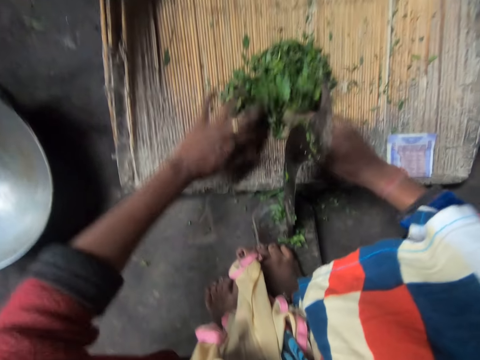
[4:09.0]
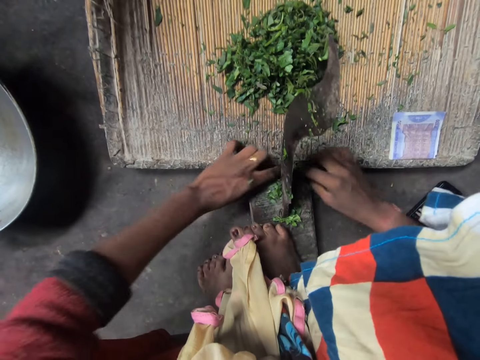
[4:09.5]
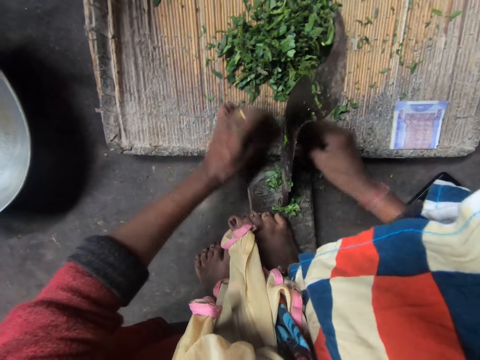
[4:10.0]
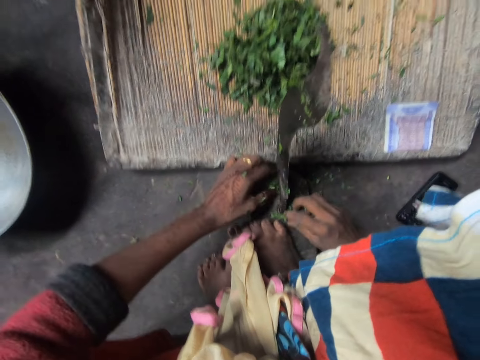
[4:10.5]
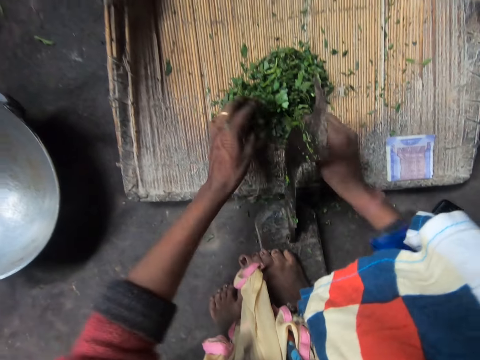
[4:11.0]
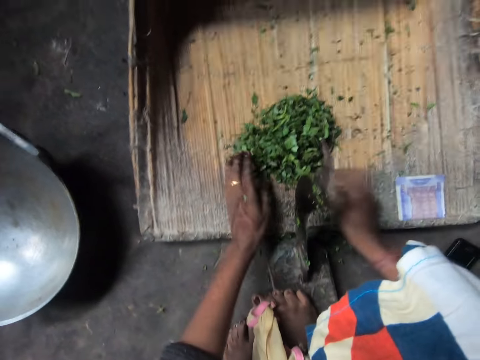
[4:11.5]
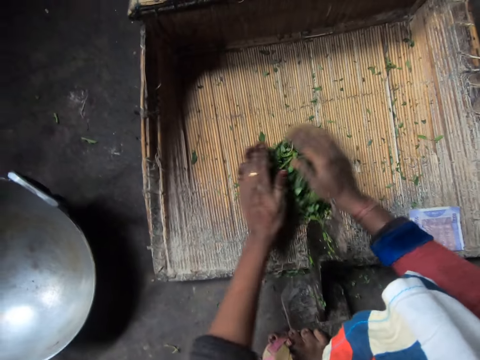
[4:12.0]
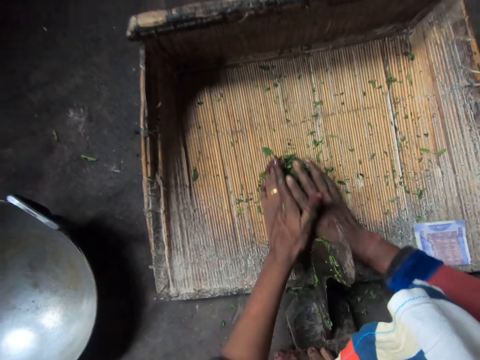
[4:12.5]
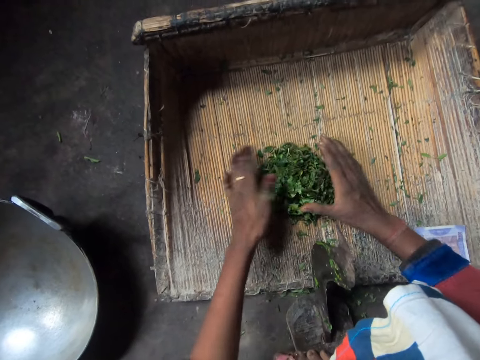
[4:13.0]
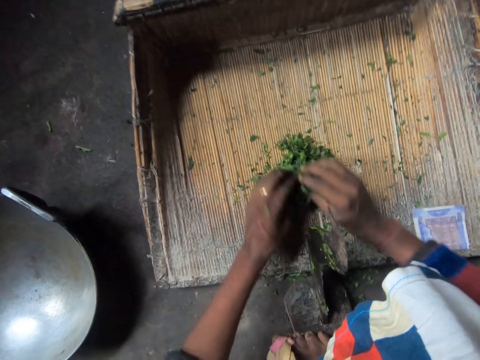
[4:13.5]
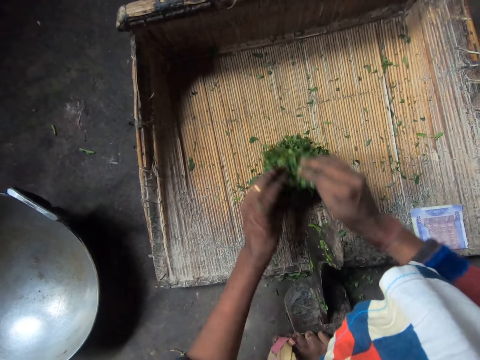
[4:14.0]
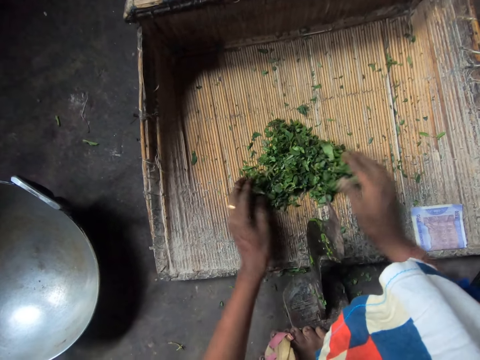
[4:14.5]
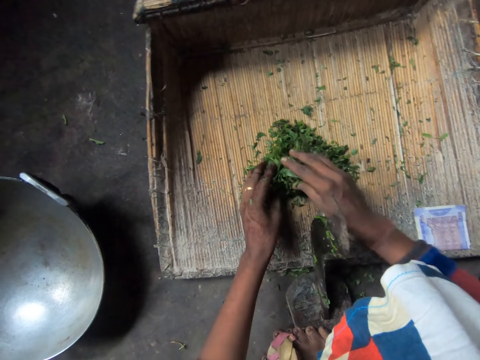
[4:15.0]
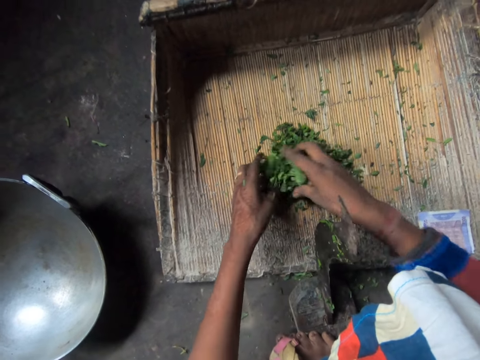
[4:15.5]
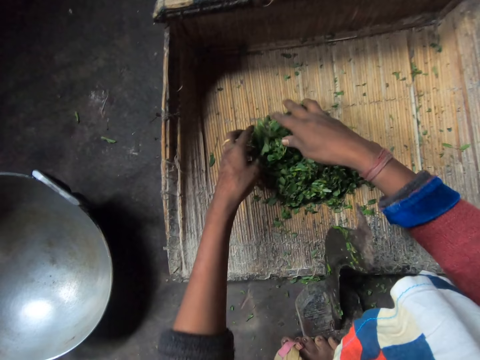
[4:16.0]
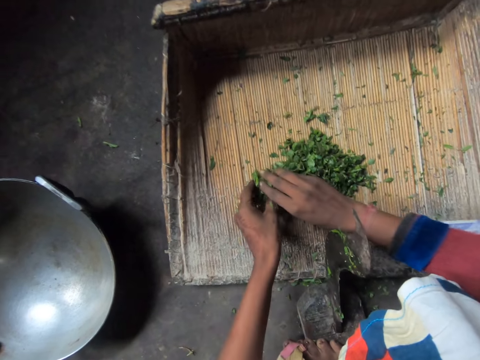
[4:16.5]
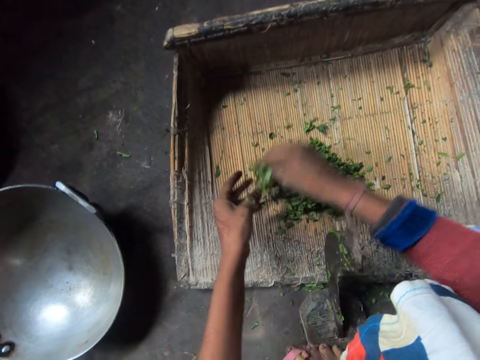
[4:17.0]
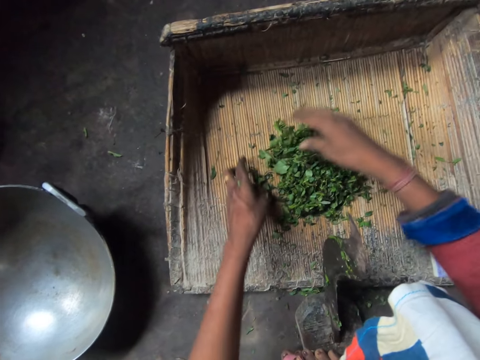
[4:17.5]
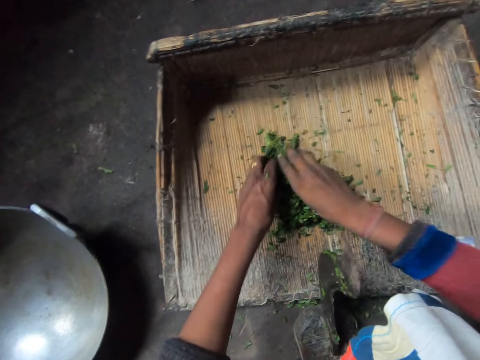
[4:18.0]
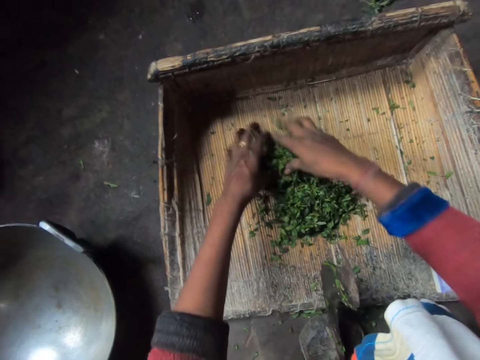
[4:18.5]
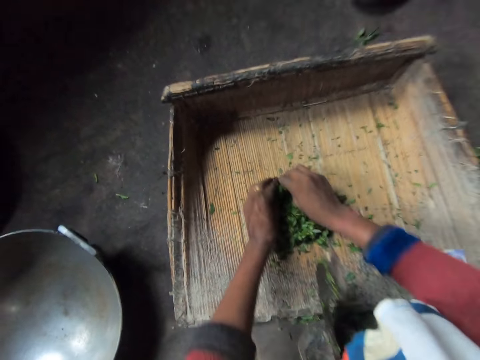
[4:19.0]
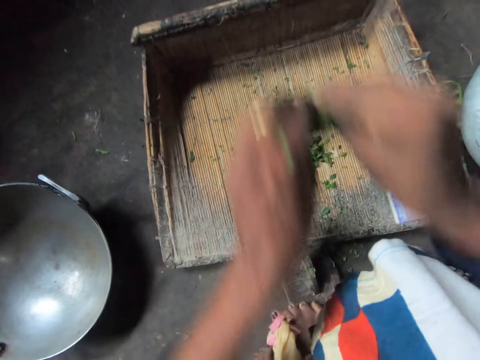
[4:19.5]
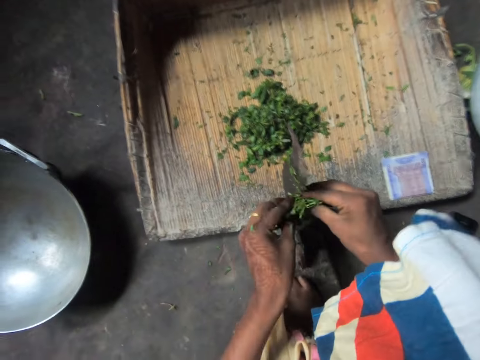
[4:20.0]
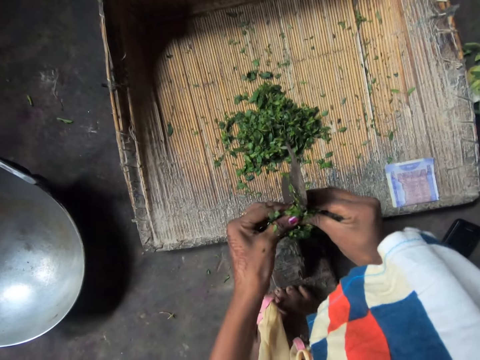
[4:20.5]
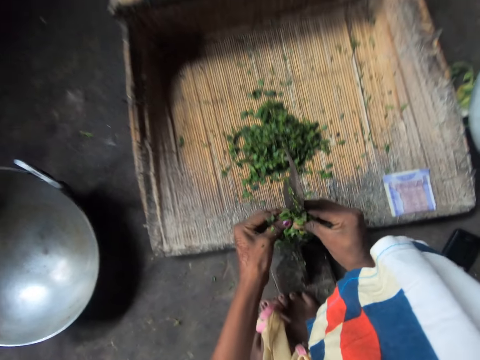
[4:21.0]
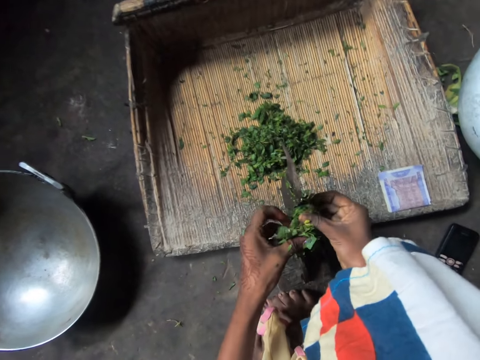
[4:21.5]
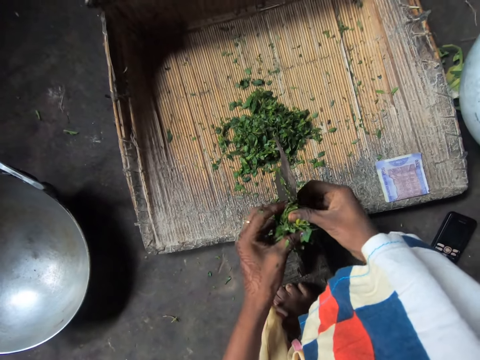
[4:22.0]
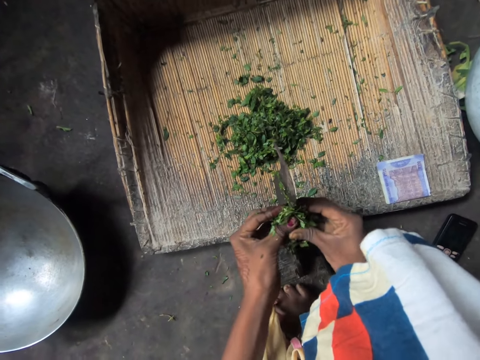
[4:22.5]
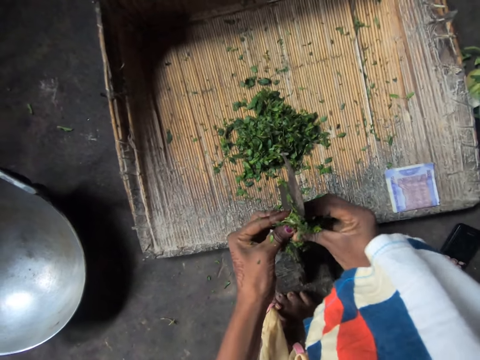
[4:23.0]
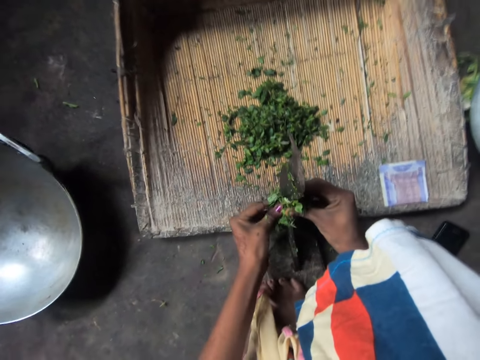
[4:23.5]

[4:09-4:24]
The camera wearer sorts the bigger pieces from the small ones. They carry vegetables from the chopping board. They cut the vegetables with the kitchen axe attached to the chopping board.

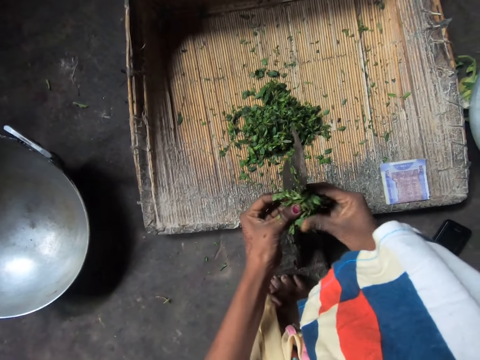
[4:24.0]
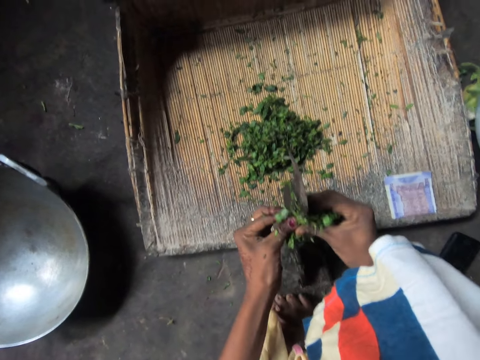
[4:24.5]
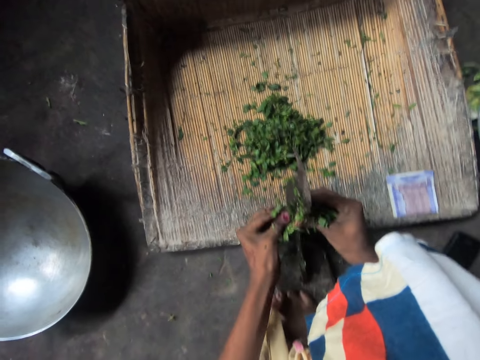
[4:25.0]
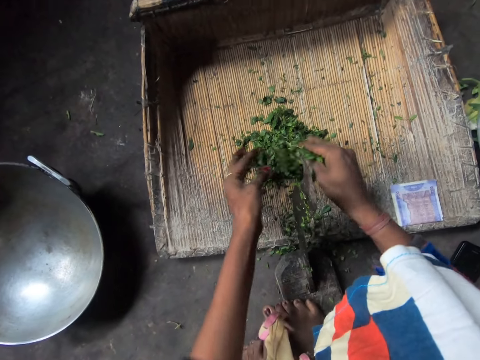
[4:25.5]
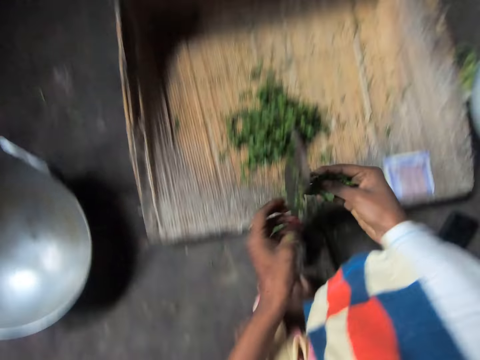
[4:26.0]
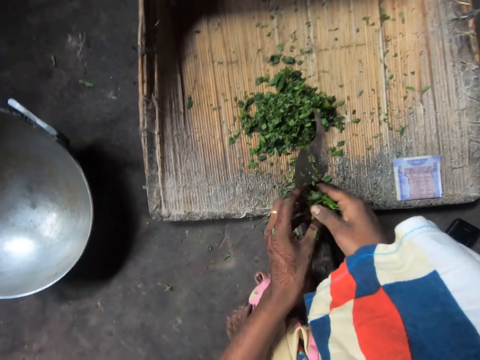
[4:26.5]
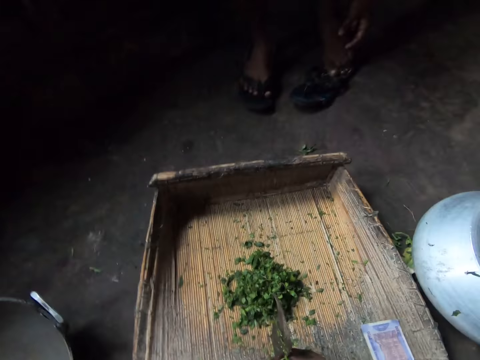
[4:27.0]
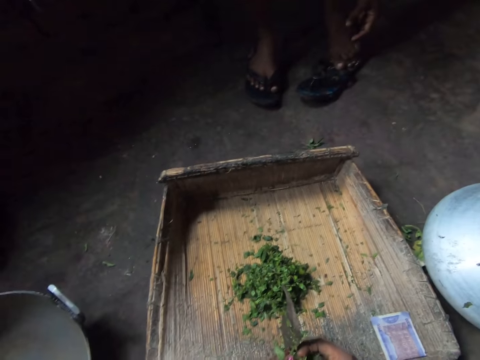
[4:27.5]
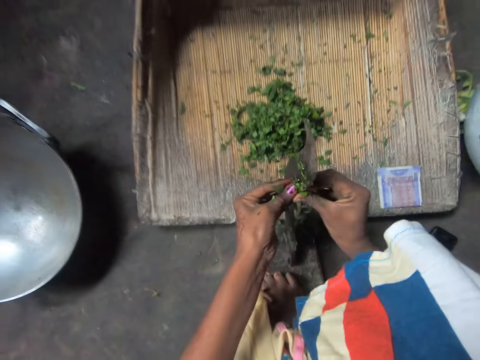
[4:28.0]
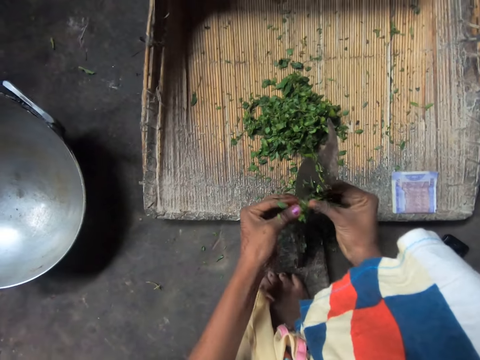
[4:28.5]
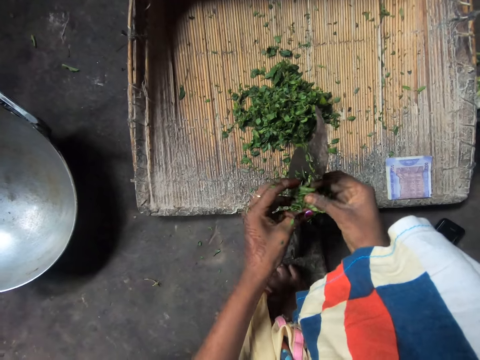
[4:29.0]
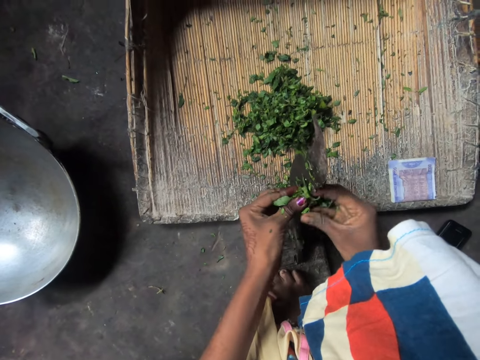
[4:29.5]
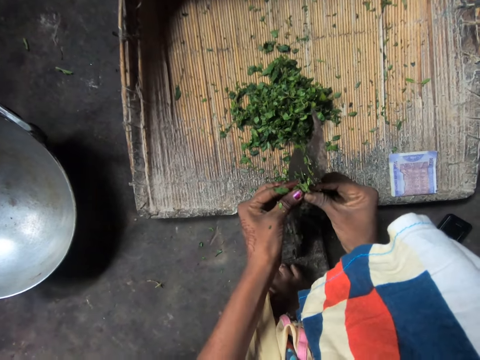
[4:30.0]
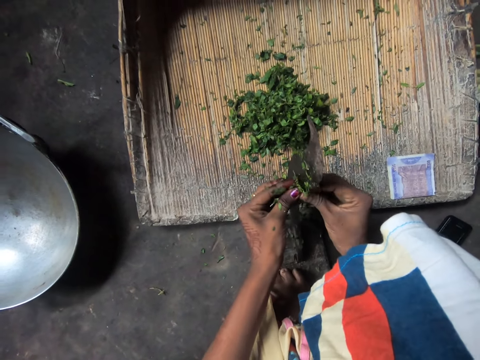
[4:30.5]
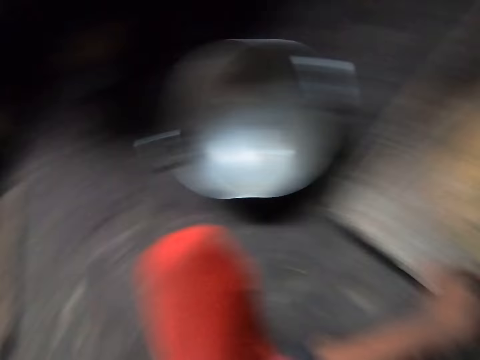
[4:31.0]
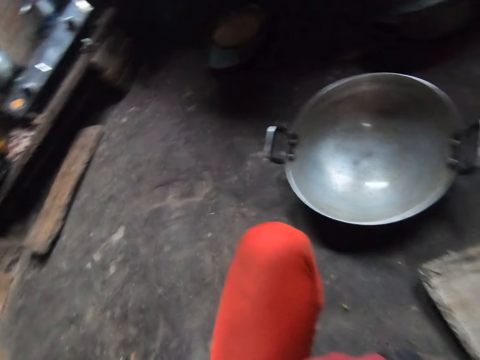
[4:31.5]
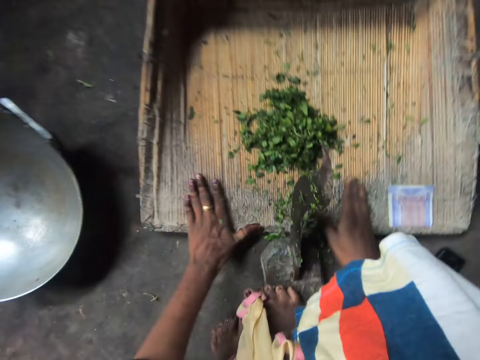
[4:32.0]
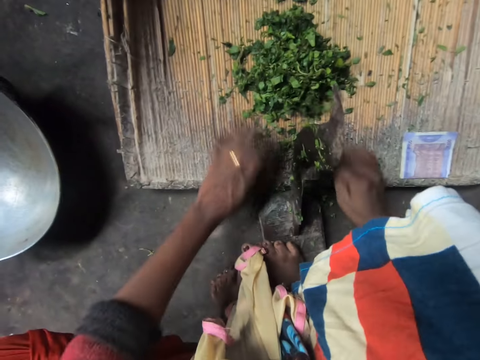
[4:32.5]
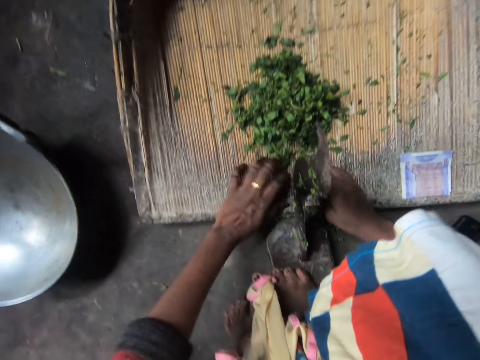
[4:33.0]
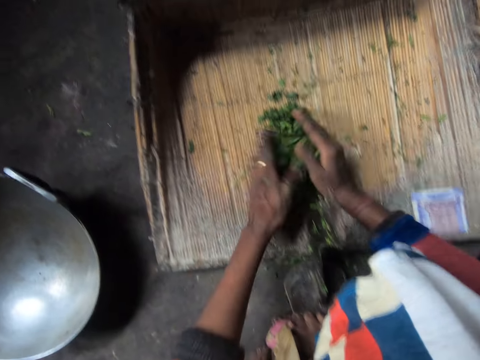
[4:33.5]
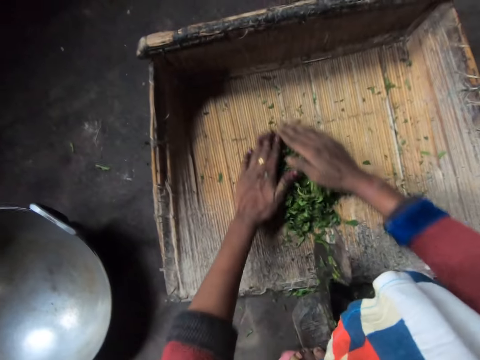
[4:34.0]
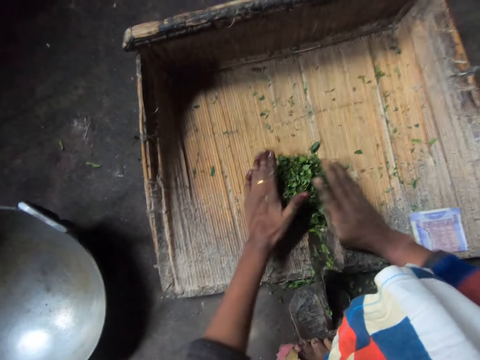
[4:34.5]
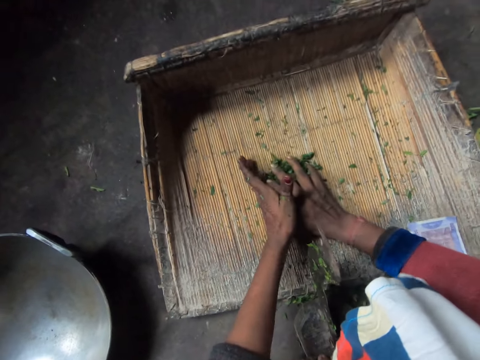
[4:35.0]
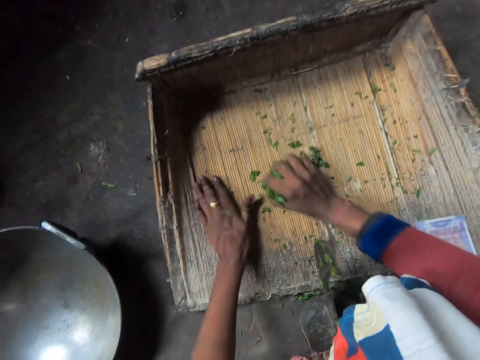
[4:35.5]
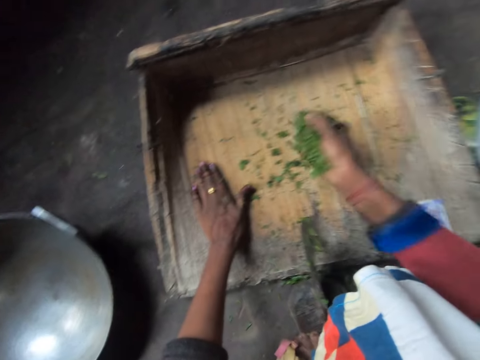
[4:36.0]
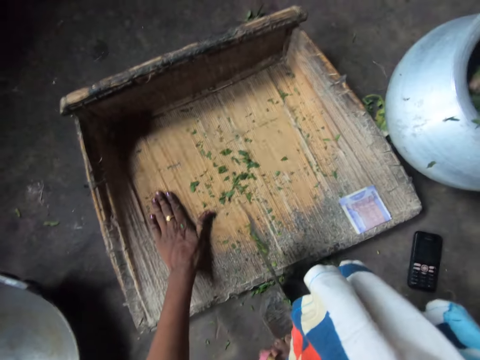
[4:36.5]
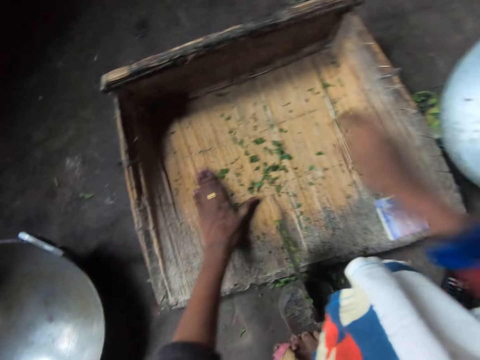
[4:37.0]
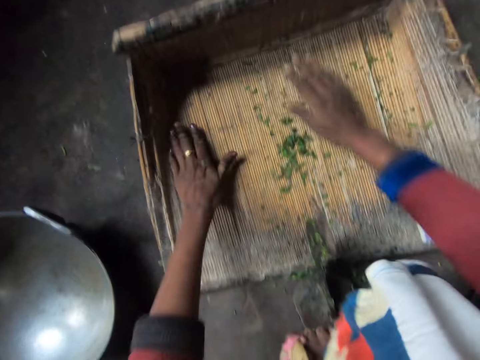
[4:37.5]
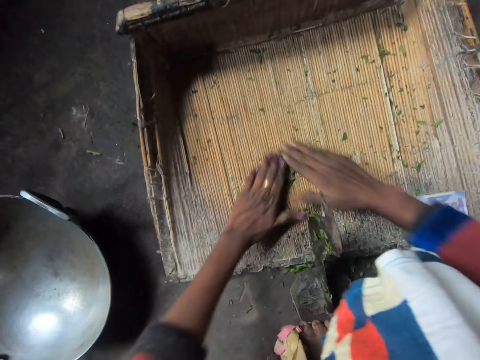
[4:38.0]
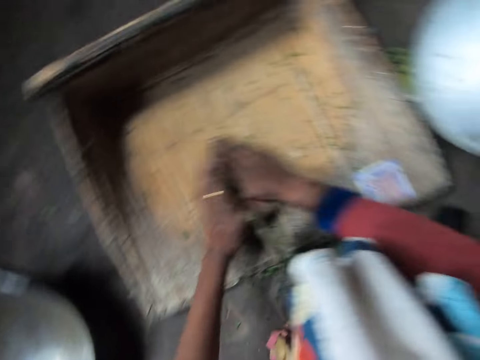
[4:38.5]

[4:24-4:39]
The camera wearer puts some of the chopped vegetables on the chopping board. They cut the vegetables with the kitchen axe attached to the chopping board. They move the camera around. They gather the vegetables on the chopping board. They put the chopped vegetables into a clay pot or metallic pot. They gather the vegetables on the chopping board.
